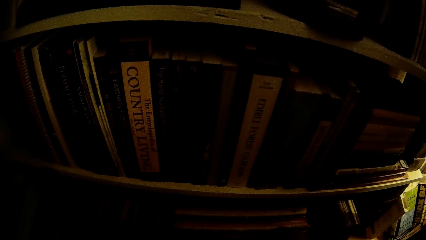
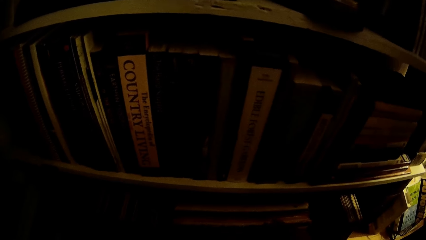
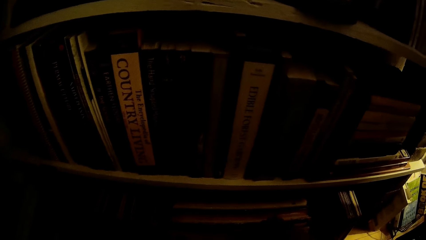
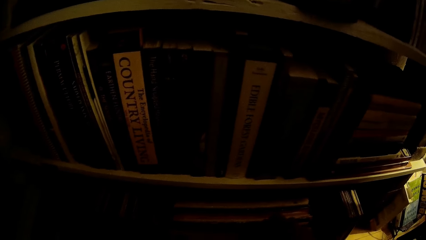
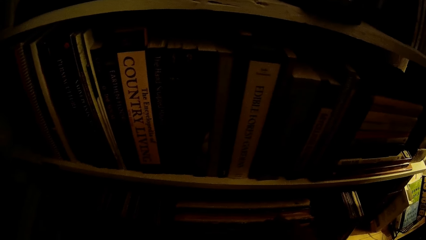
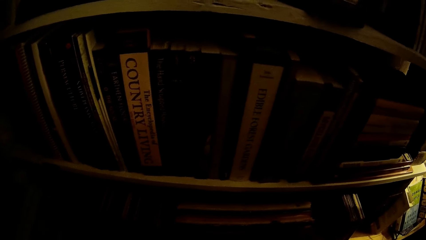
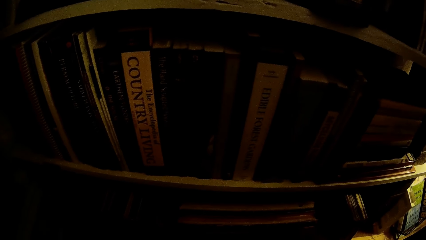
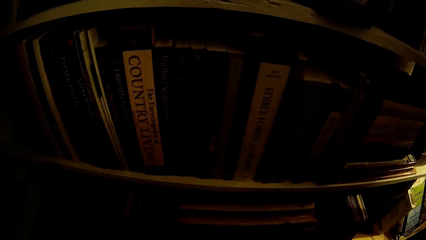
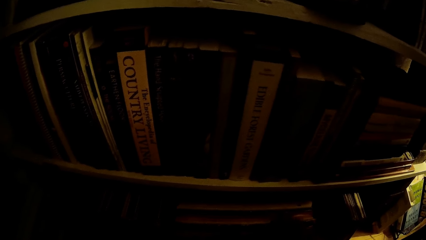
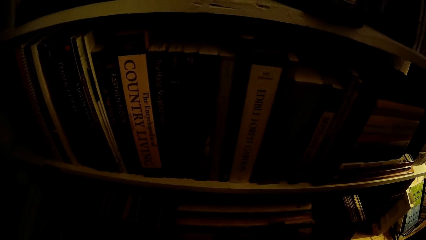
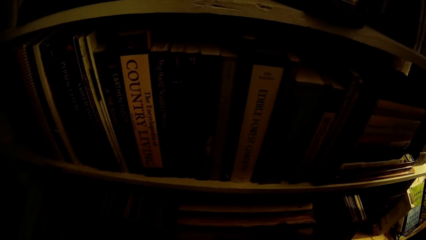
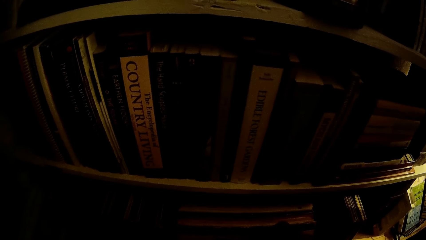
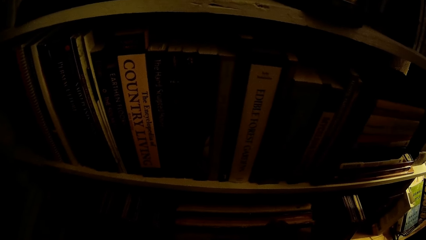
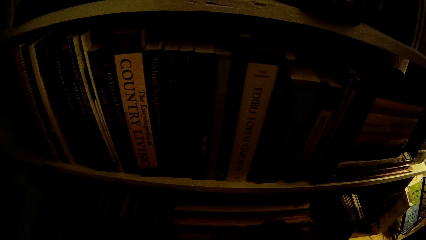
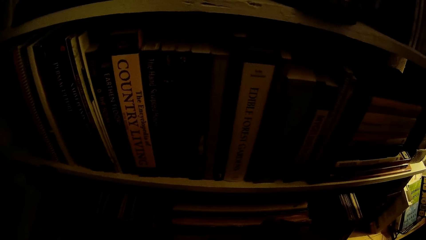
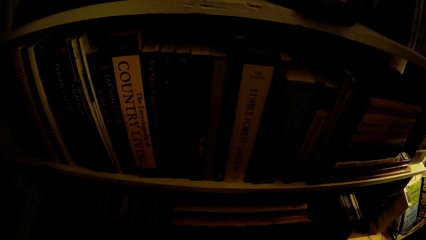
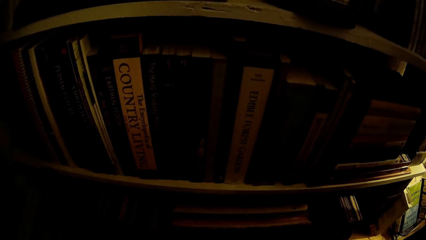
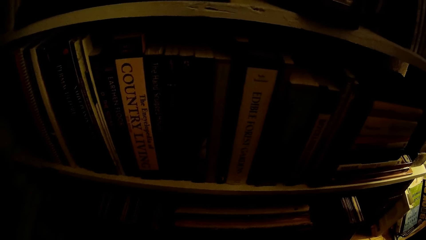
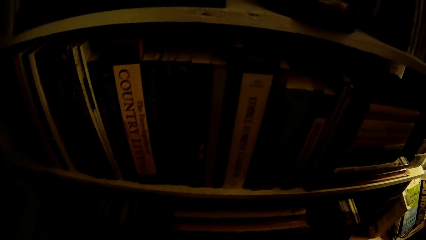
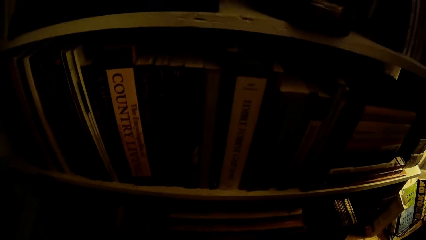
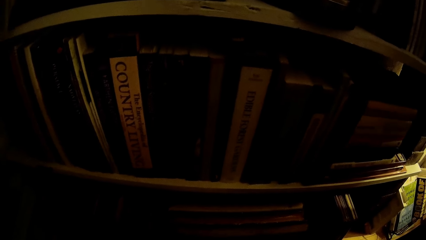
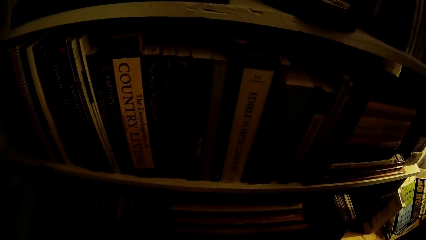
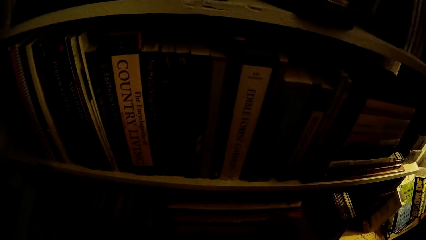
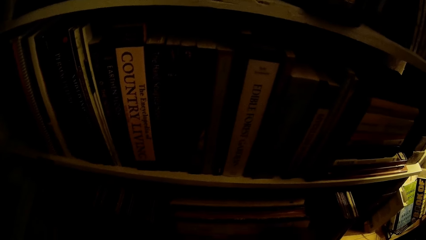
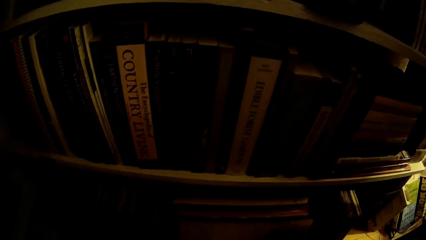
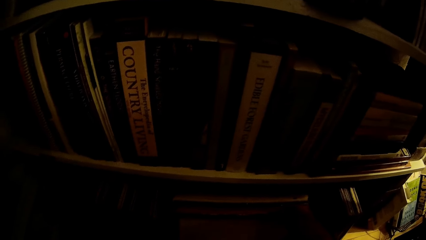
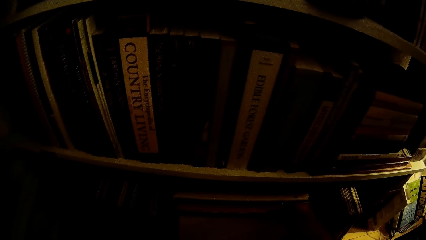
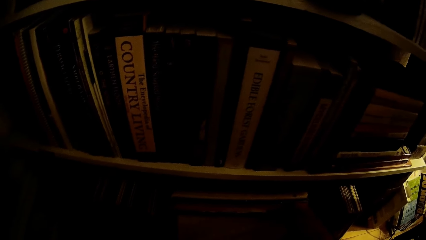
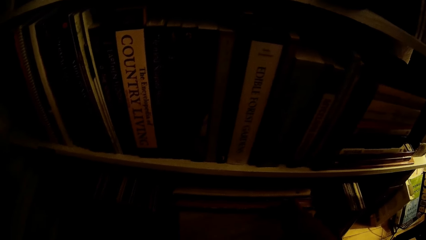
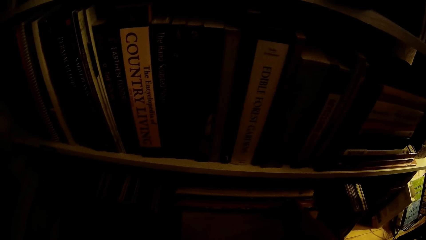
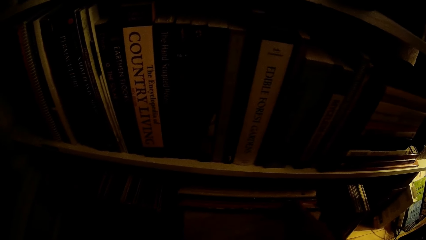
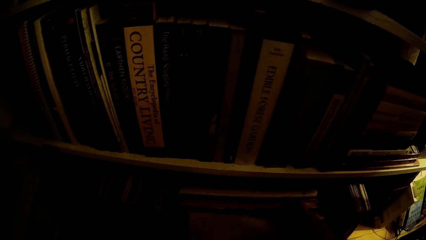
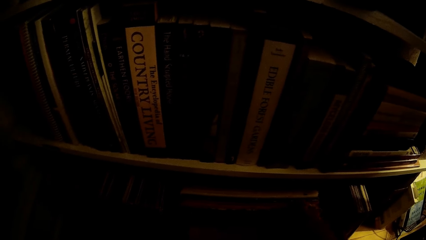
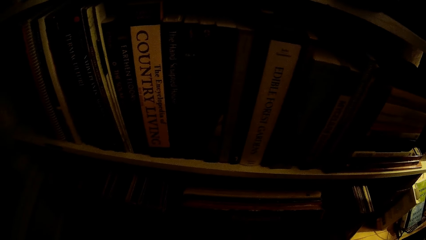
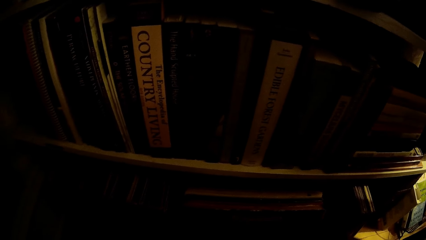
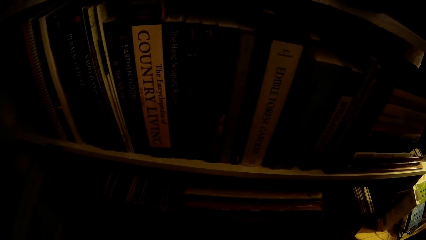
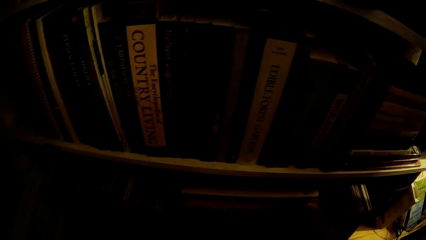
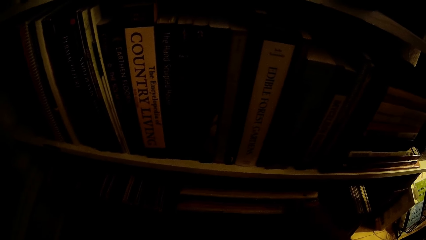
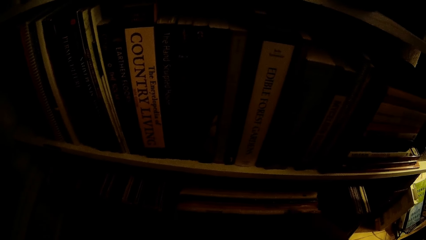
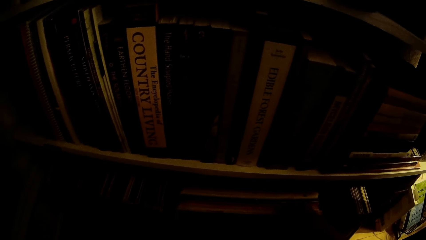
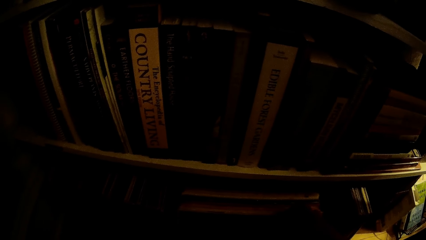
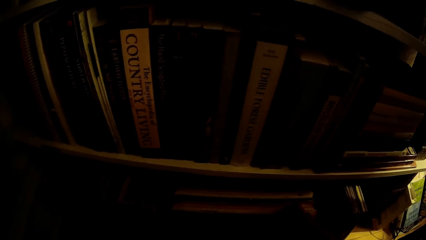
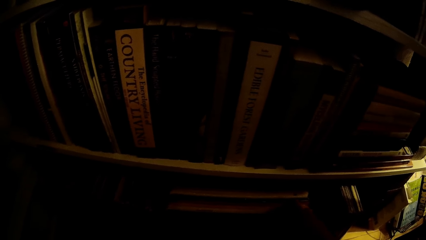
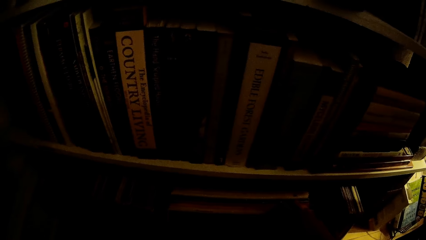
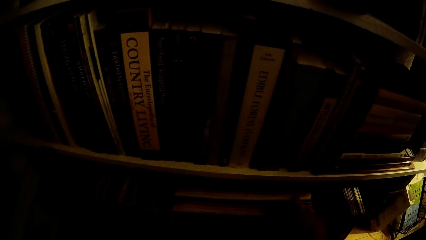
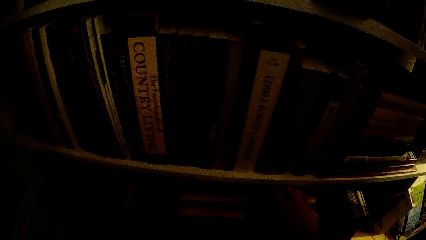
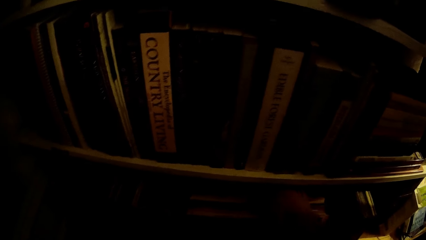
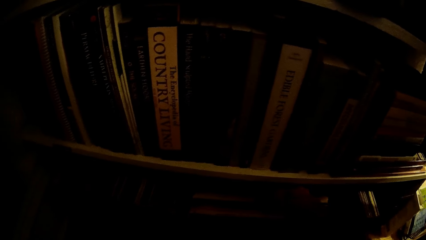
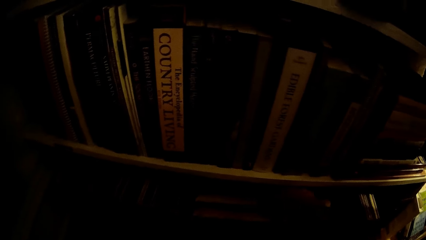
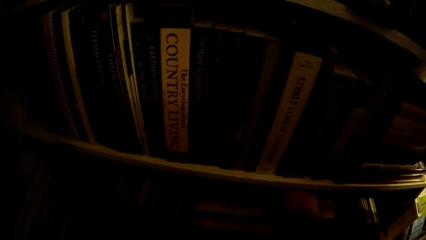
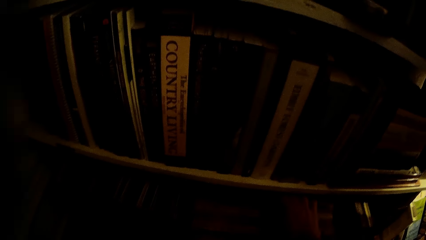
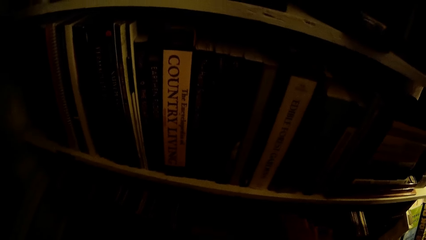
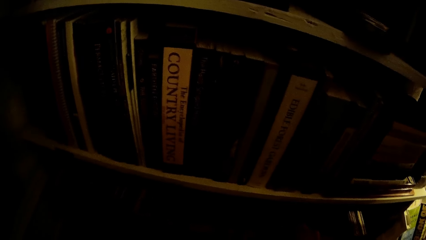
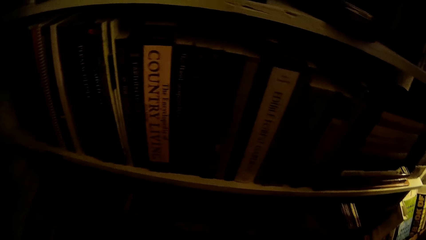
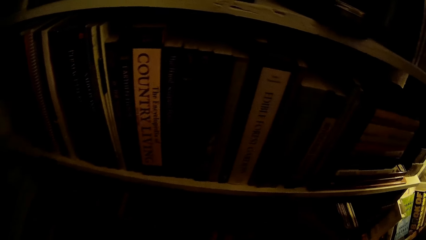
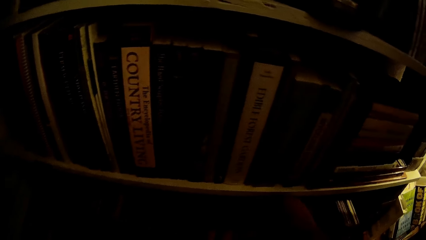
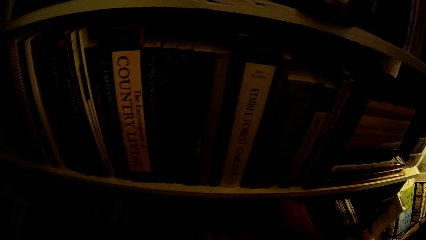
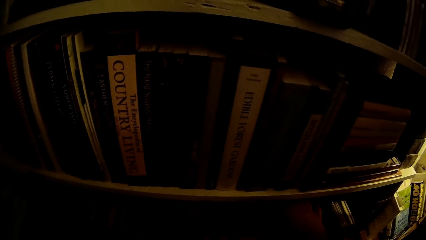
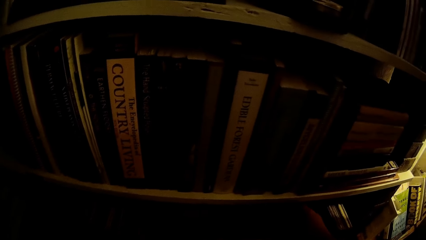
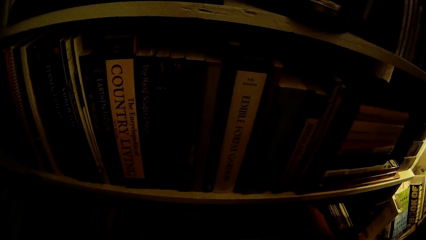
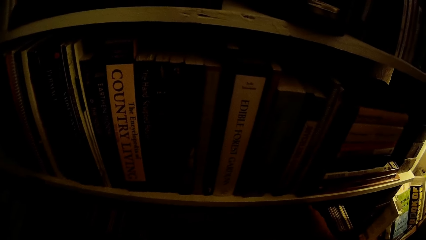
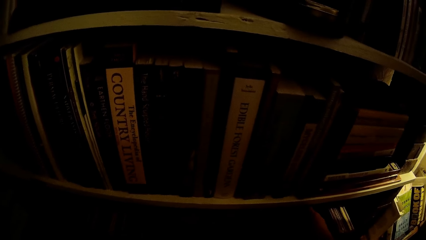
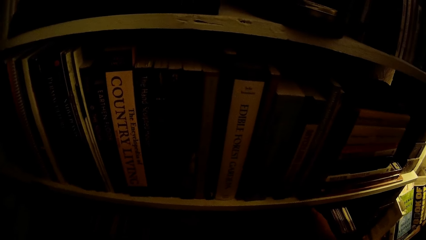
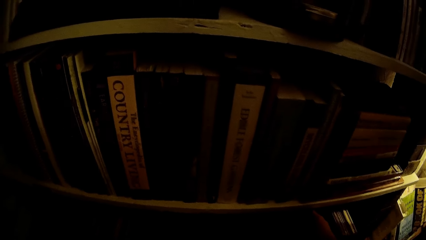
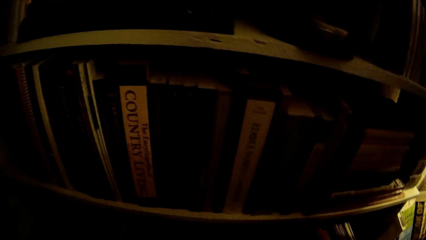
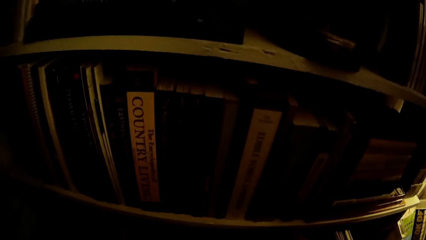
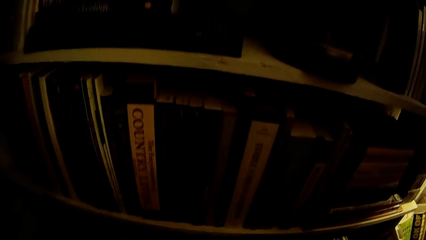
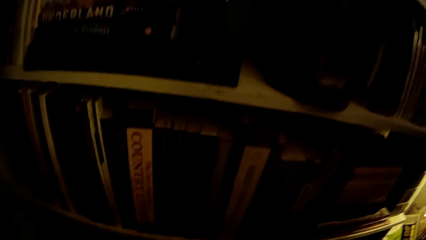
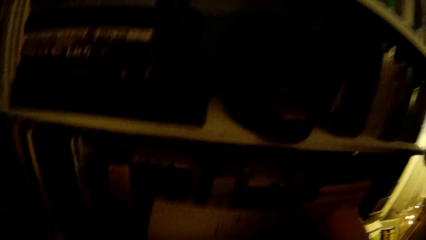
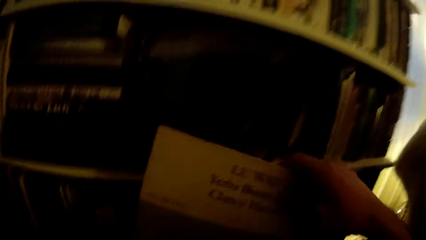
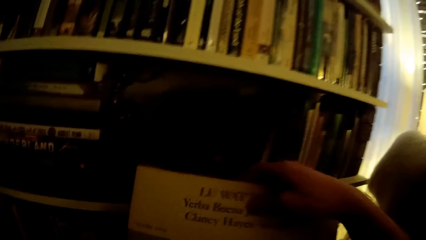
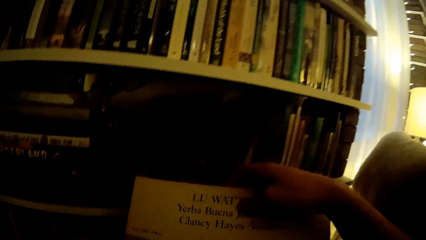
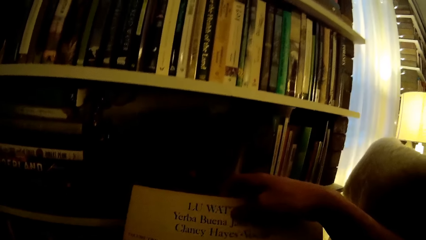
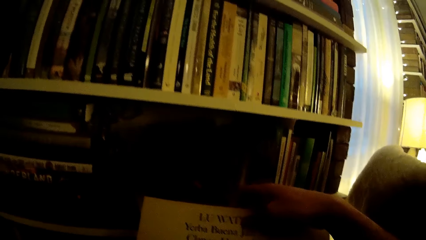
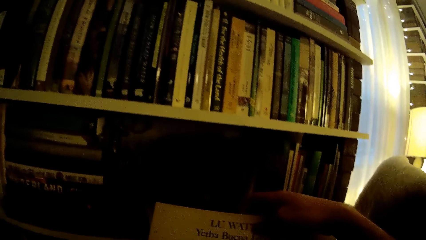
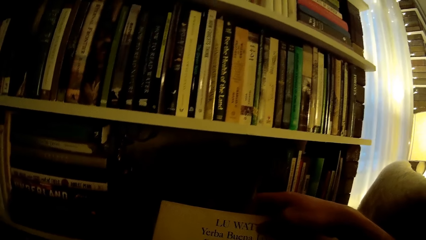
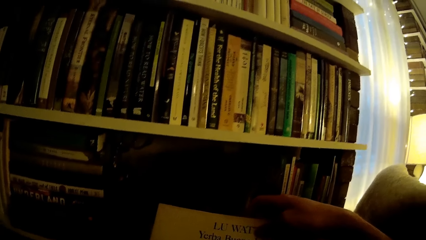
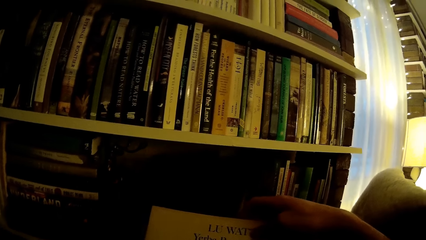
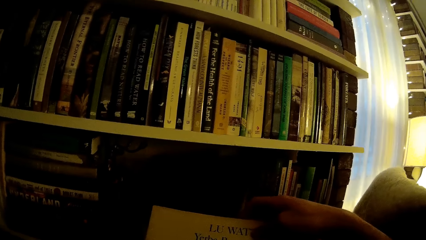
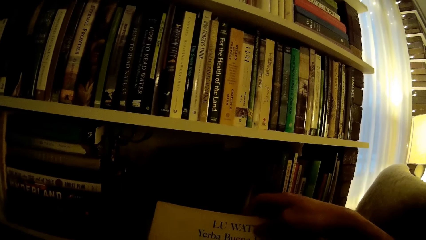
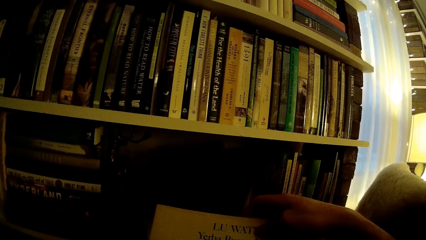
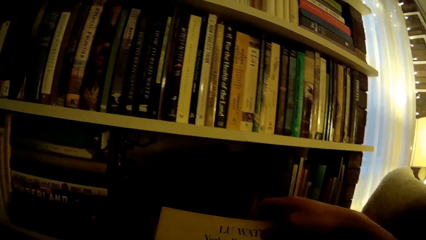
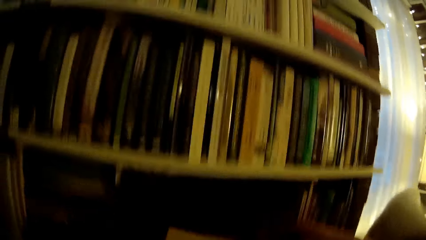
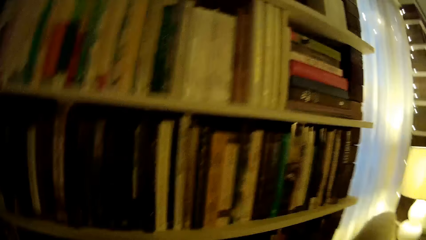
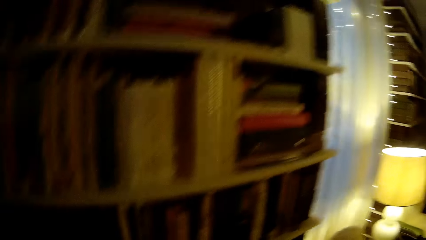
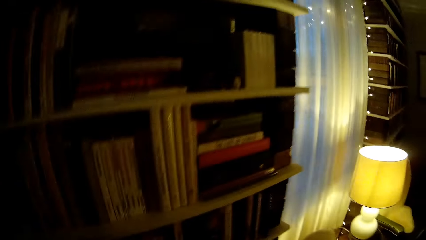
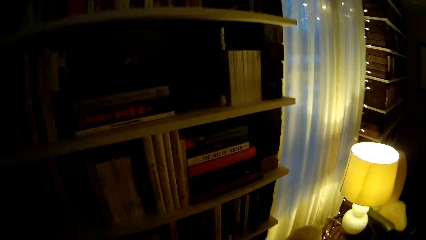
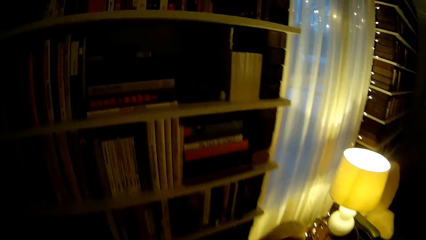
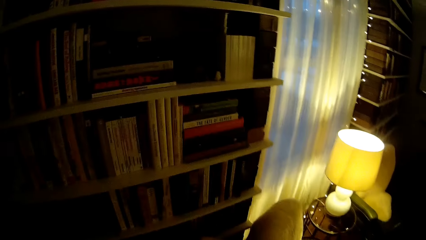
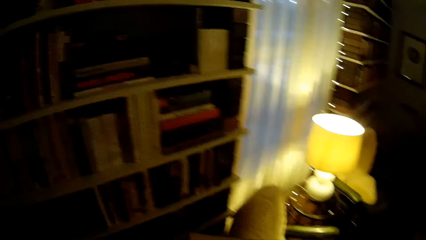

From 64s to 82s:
The camera wearer picks up a record cover from the shelf with his right hand. He checks the vinyl cover.
